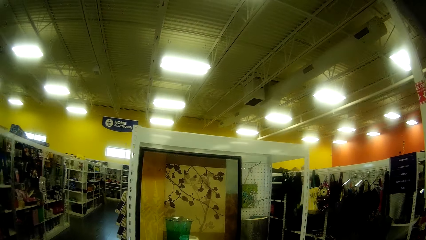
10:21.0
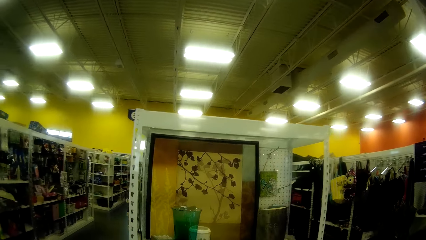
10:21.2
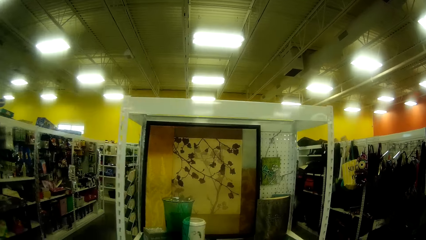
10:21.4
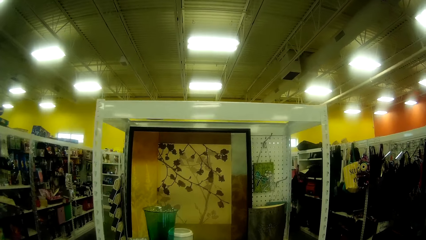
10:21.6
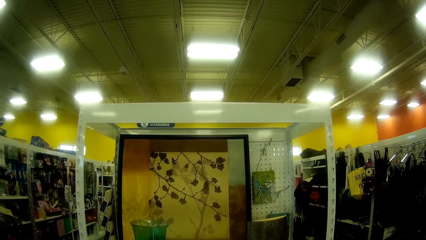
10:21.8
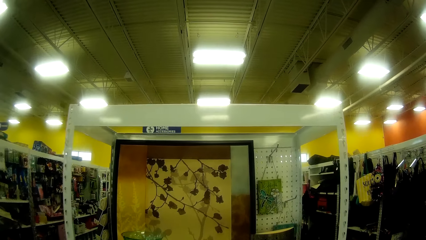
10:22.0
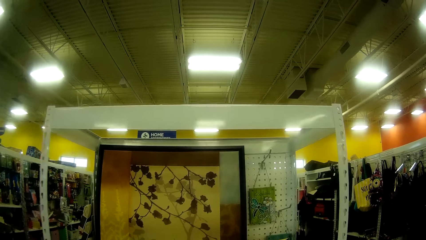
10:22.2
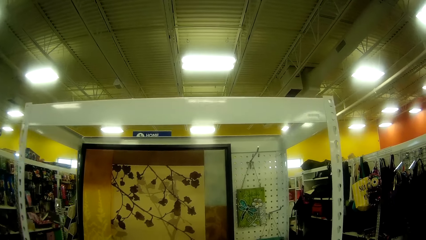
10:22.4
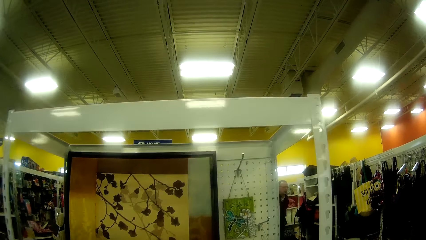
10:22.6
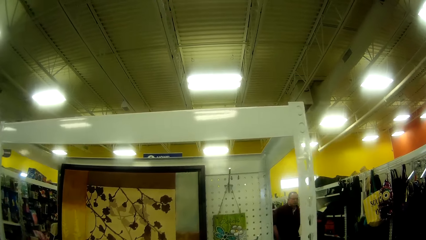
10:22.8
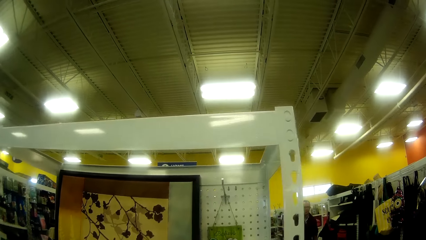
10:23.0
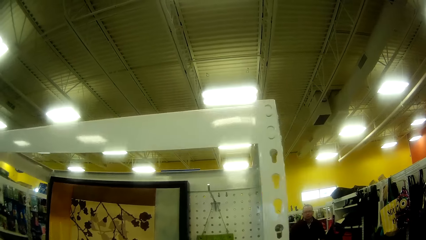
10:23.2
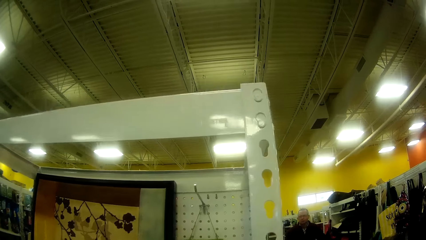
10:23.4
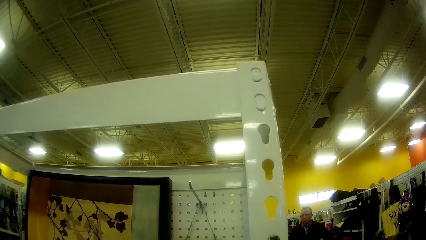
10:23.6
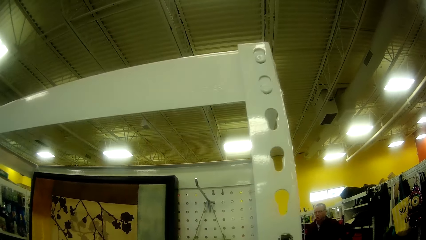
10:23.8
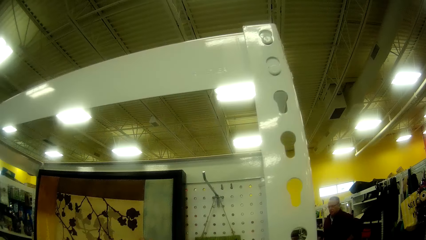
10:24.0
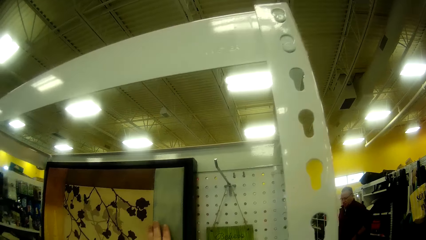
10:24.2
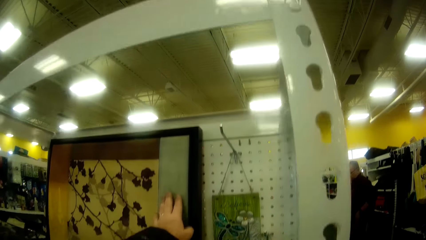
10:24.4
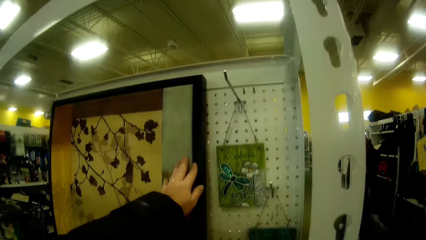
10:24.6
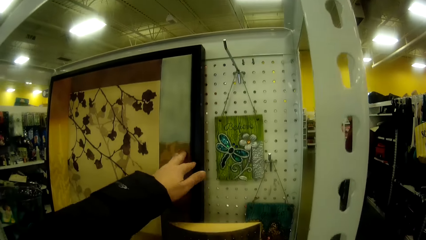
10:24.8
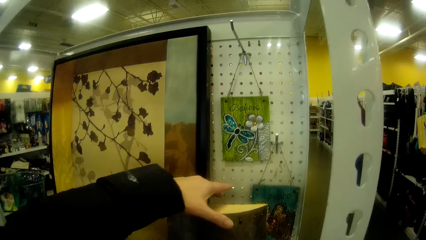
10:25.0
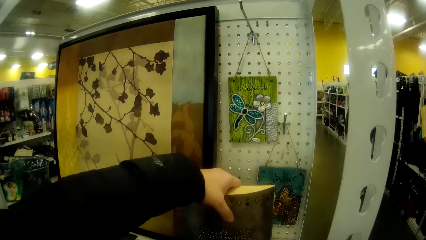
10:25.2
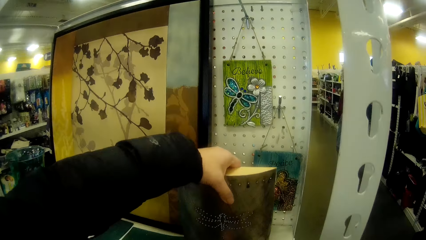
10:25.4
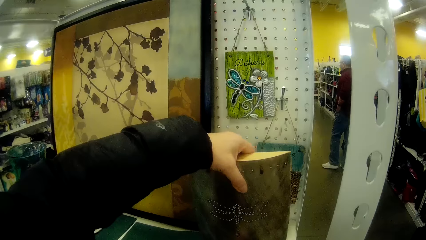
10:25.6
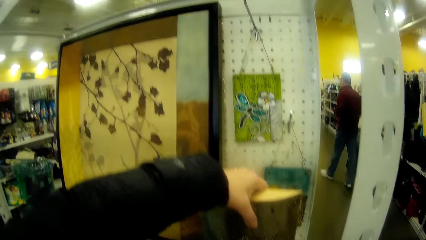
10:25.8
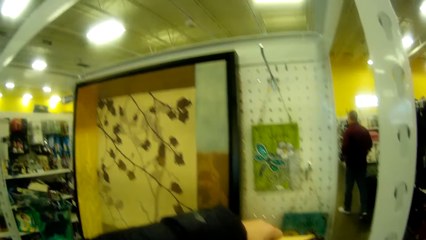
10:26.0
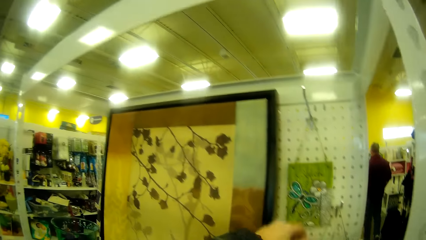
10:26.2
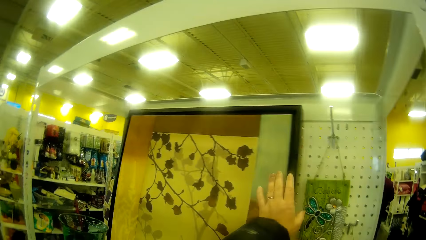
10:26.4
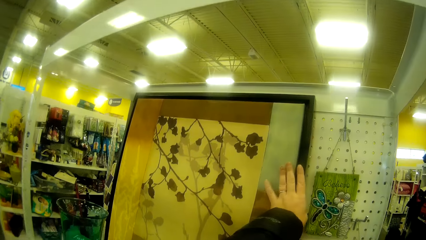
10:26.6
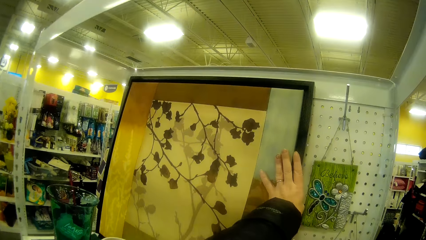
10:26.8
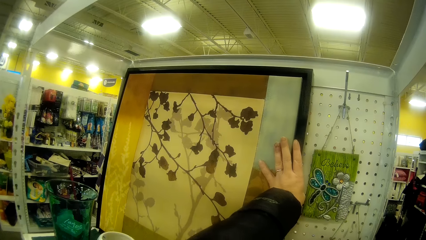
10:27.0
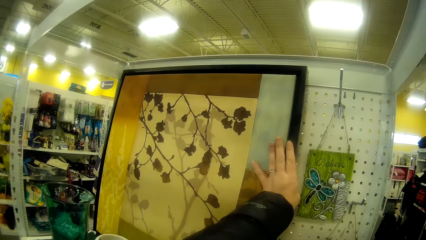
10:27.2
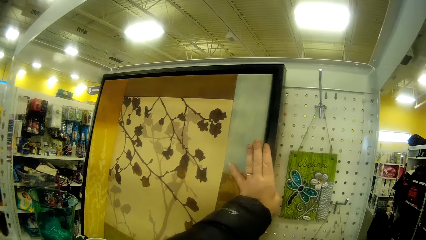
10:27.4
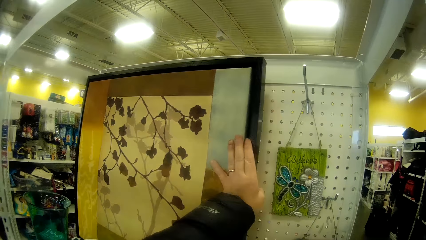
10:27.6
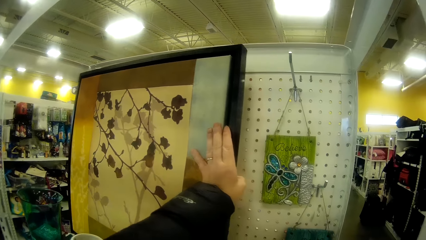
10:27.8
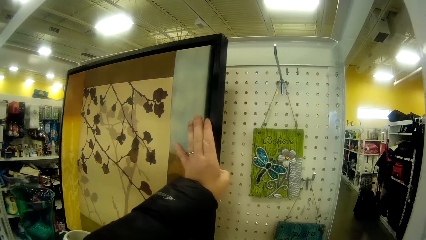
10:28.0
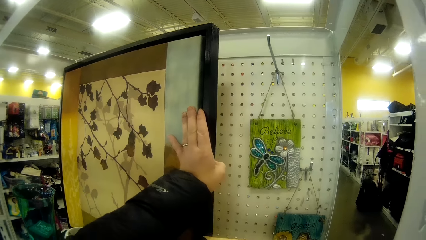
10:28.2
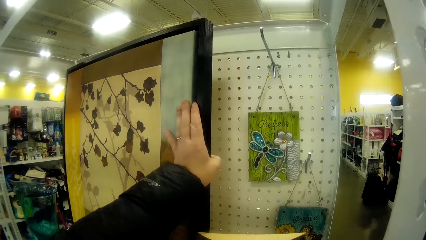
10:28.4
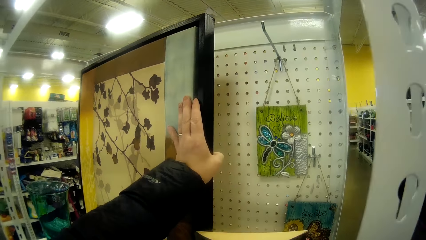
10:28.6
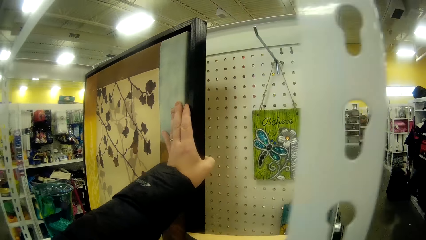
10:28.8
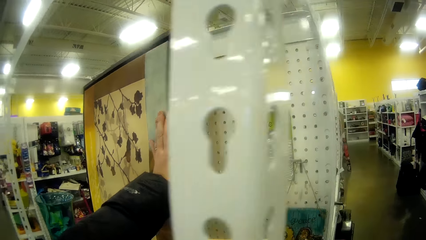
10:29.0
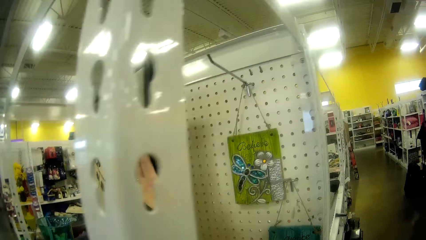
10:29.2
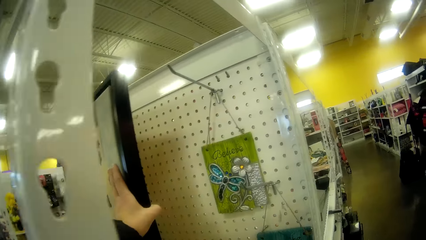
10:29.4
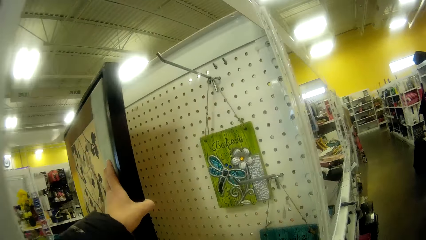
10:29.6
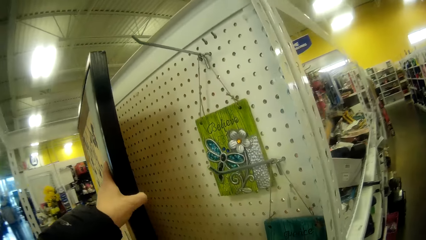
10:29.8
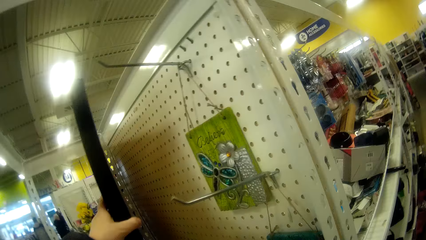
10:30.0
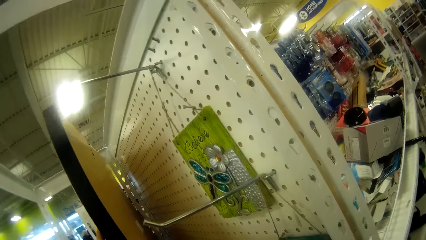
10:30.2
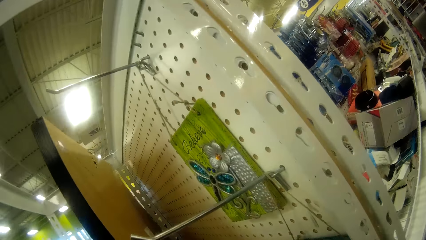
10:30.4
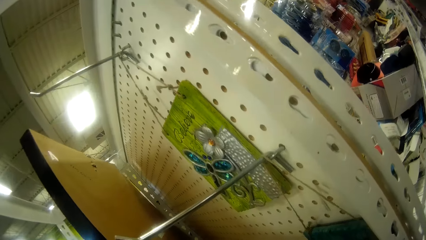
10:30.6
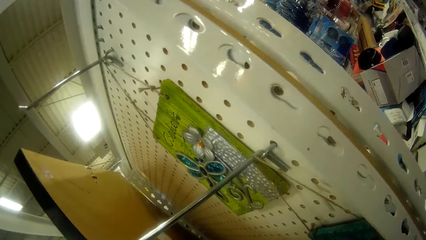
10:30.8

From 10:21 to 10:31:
The camera wearer looks at the artwork. They hold the frames.

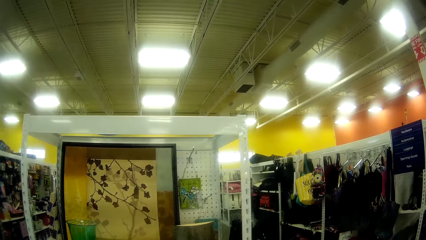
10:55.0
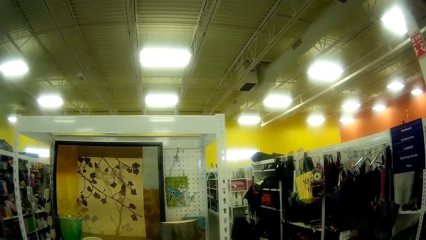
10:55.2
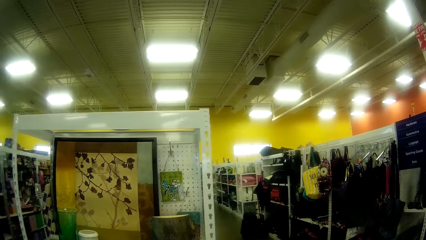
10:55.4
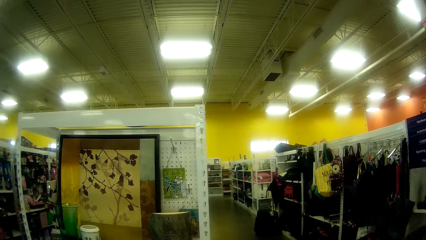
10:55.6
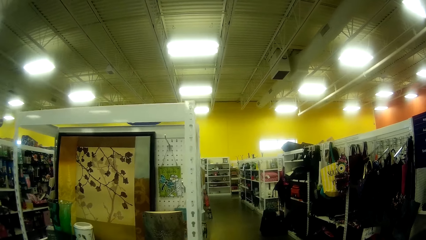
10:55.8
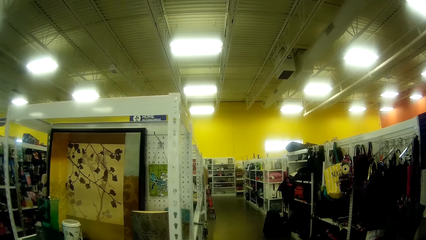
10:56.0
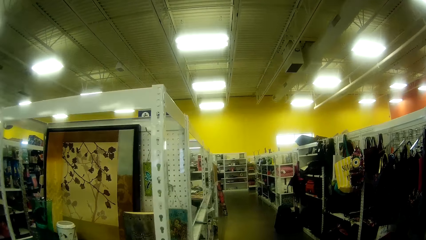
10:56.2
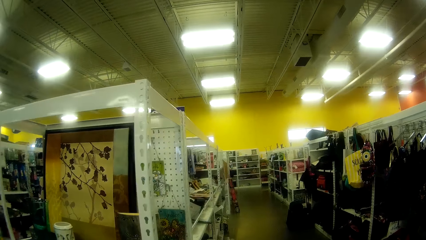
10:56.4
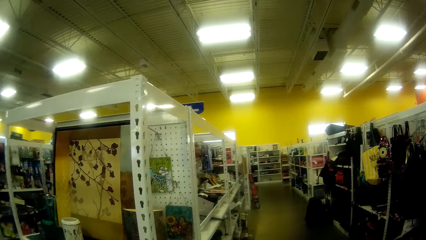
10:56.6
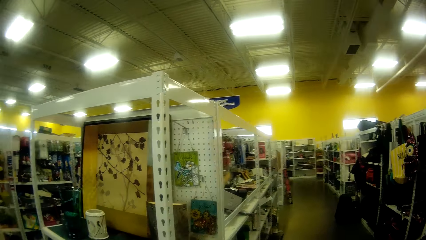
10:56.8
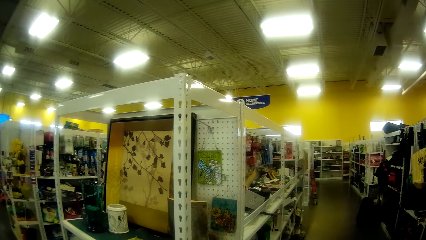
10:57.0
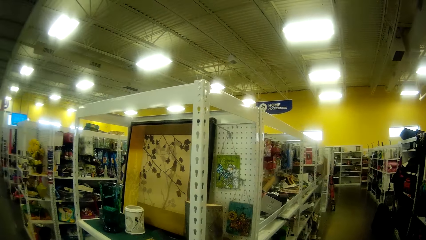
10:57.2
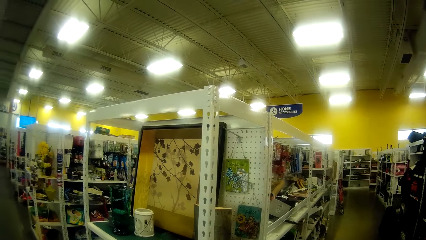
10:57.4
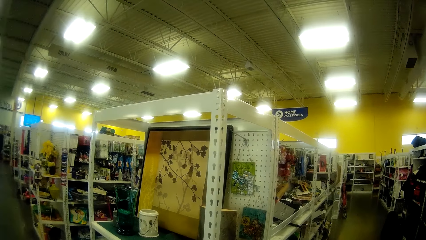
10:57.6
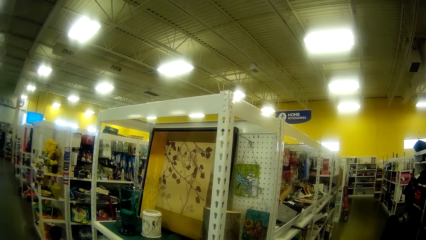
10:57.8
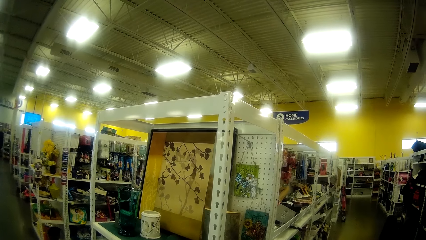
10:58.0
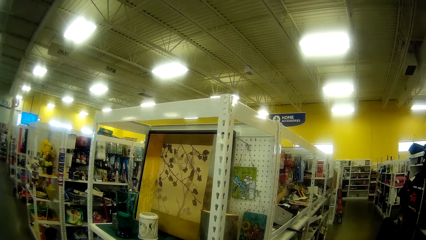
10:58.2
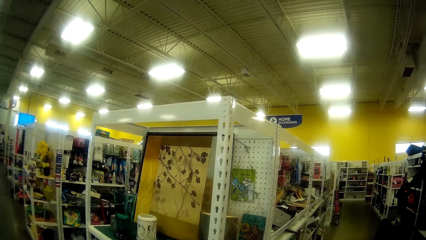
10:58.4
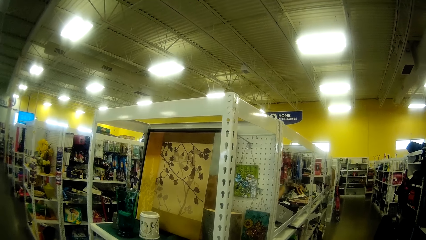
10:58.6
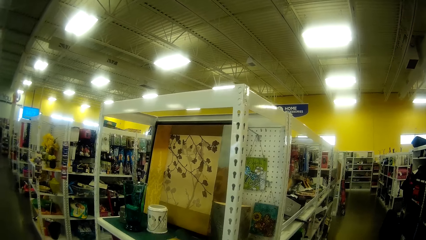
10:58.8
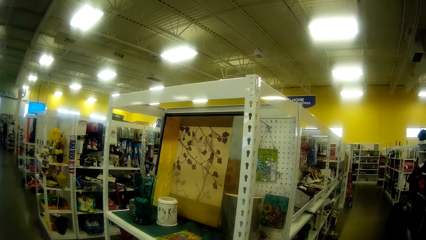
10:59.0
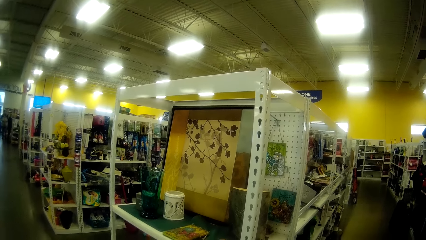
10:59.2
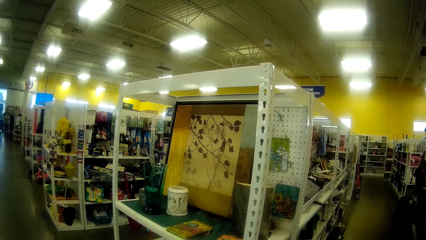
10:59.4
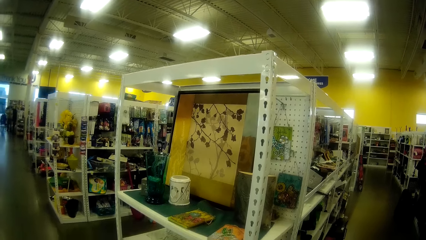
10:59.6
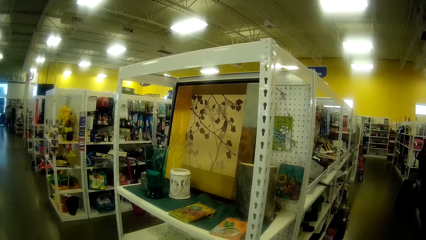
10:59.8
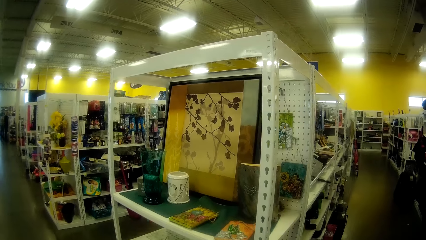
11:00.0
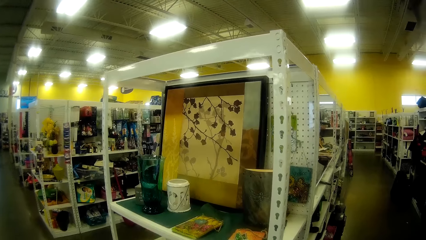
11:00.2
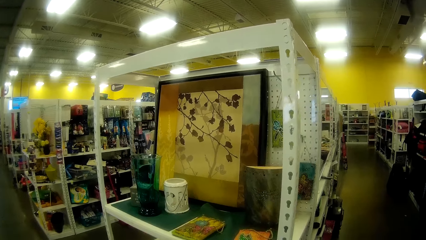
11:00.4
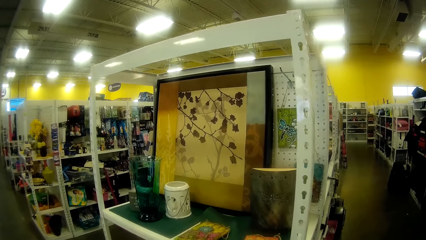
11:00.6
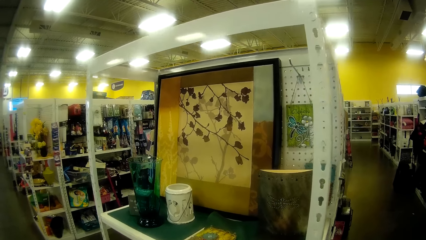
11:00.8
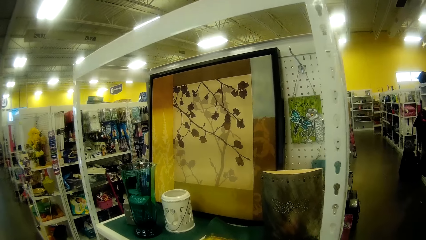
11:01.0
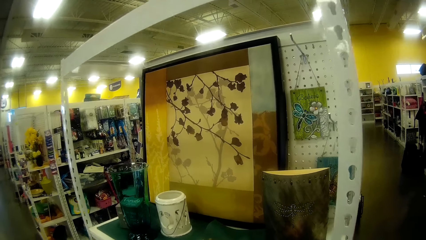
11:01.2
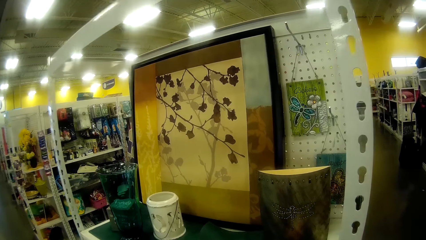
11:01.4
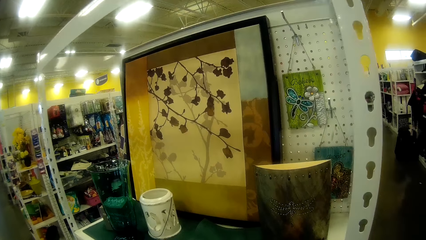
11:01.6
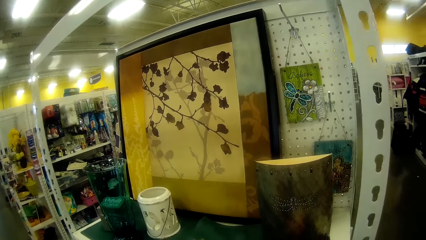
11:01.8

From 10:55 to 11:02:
The camera wearer walks.
